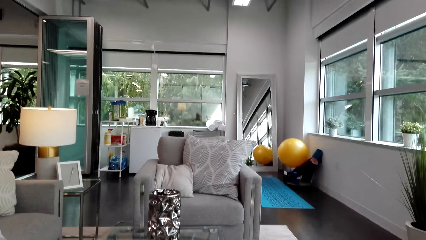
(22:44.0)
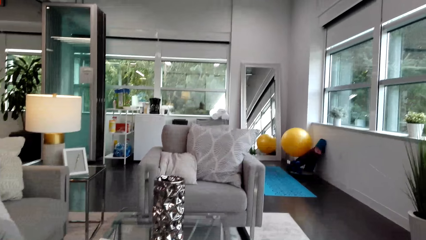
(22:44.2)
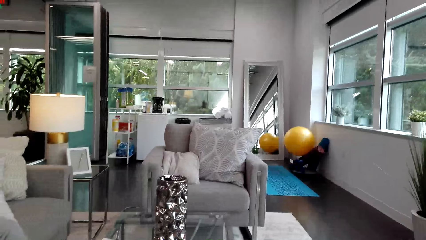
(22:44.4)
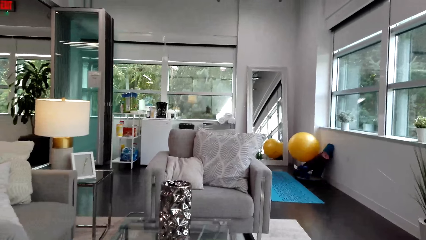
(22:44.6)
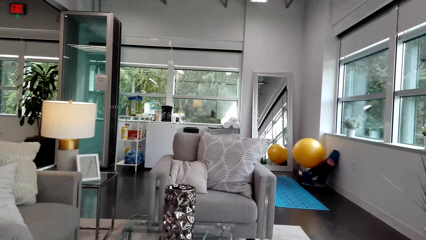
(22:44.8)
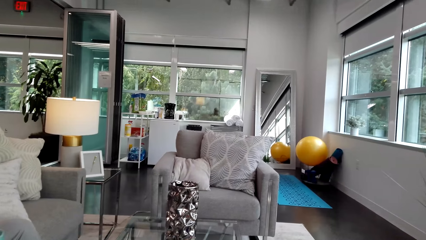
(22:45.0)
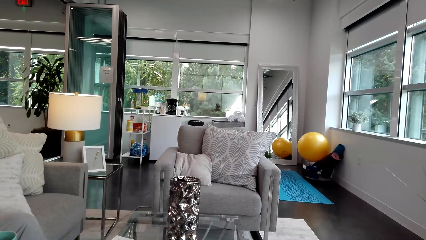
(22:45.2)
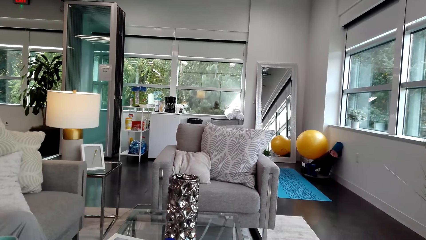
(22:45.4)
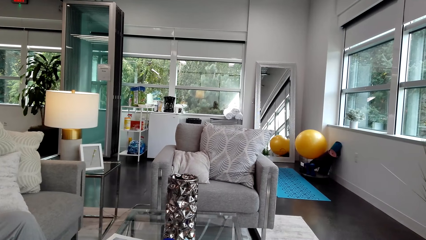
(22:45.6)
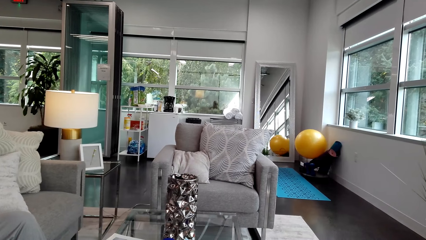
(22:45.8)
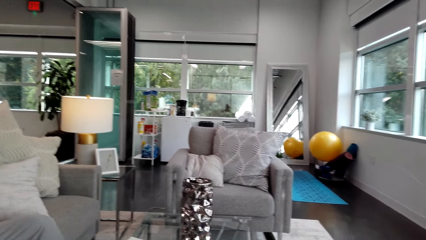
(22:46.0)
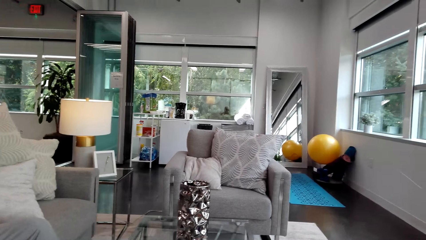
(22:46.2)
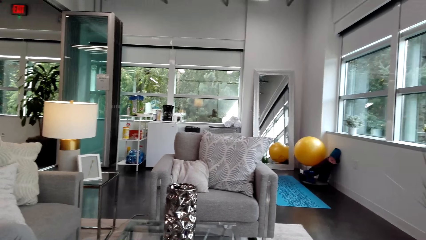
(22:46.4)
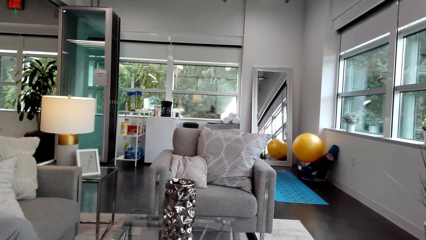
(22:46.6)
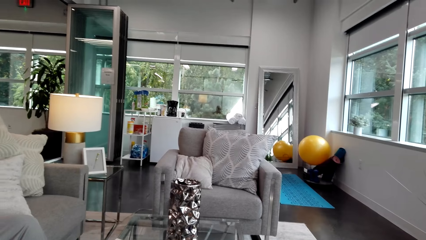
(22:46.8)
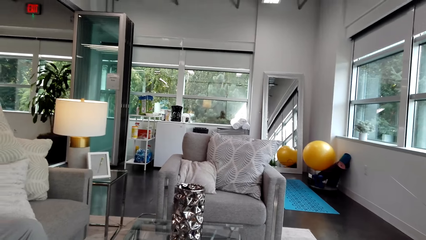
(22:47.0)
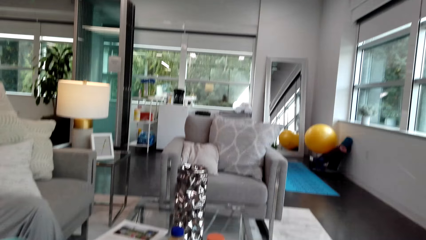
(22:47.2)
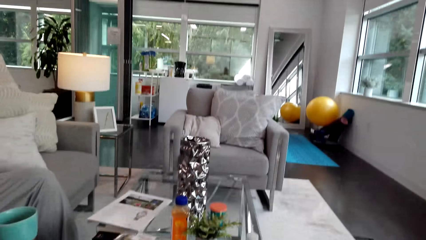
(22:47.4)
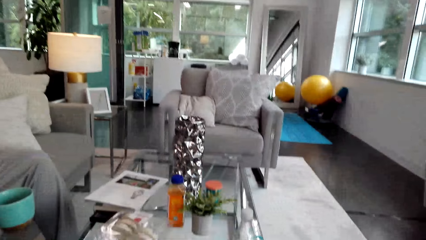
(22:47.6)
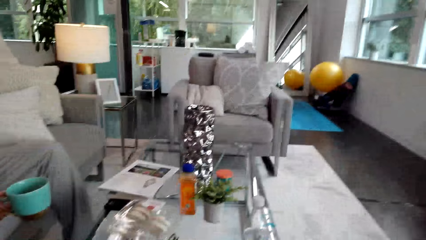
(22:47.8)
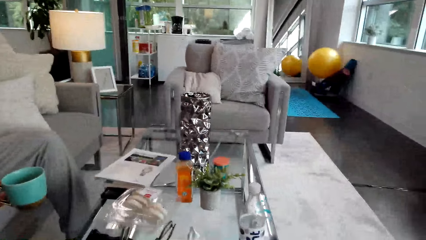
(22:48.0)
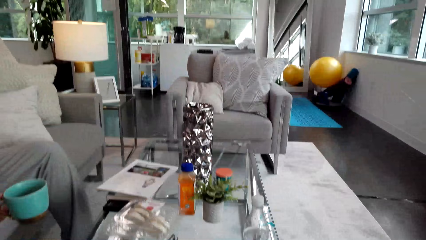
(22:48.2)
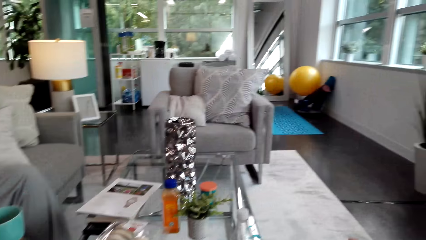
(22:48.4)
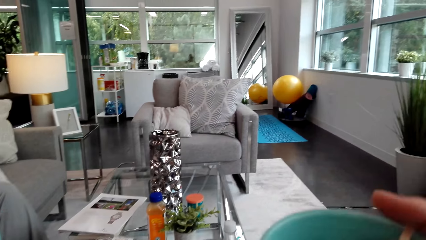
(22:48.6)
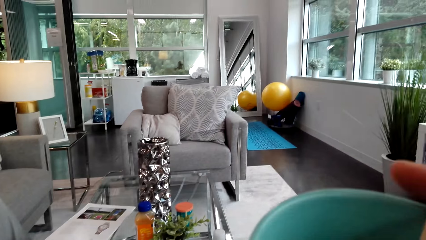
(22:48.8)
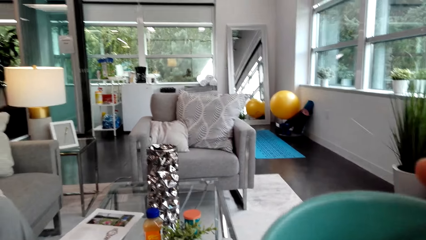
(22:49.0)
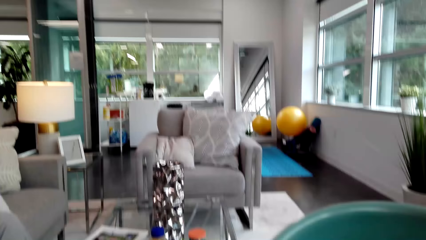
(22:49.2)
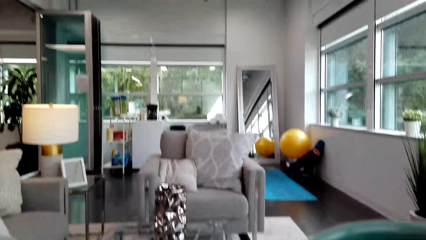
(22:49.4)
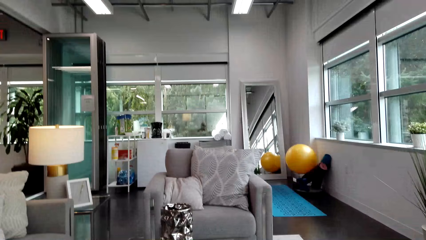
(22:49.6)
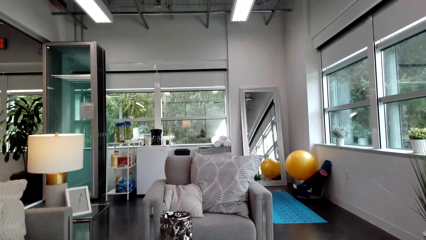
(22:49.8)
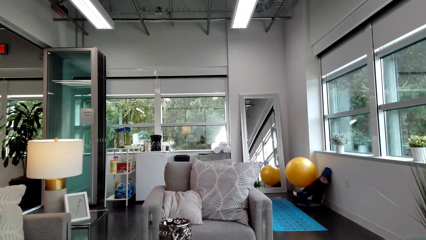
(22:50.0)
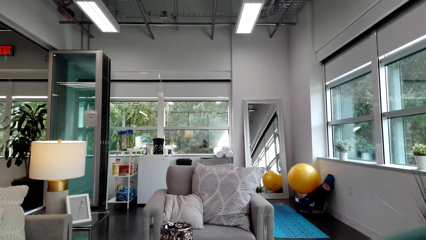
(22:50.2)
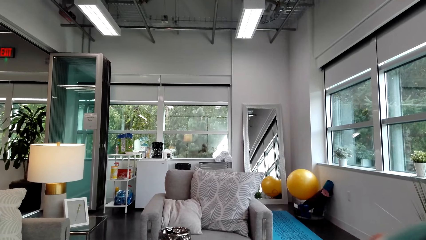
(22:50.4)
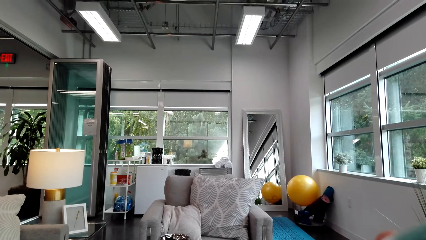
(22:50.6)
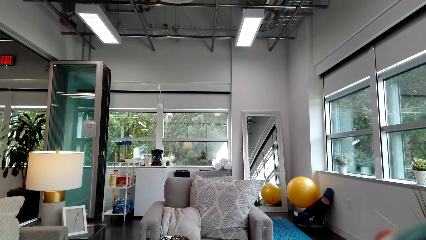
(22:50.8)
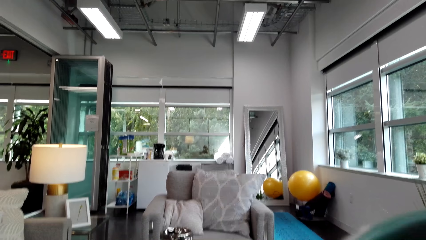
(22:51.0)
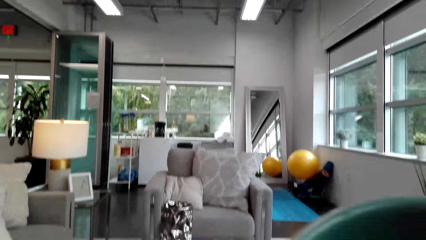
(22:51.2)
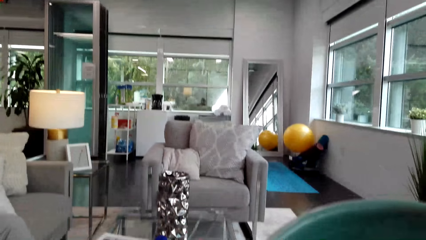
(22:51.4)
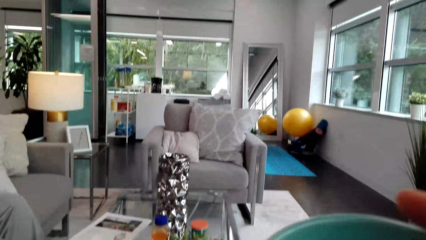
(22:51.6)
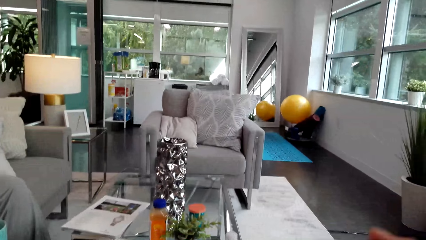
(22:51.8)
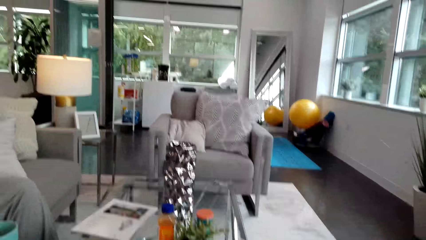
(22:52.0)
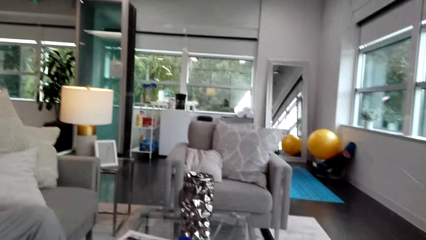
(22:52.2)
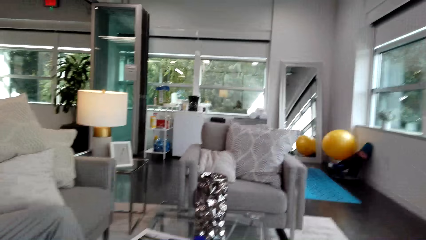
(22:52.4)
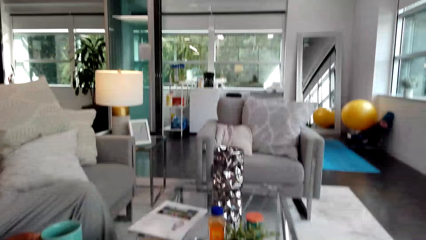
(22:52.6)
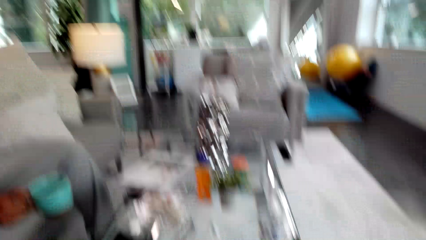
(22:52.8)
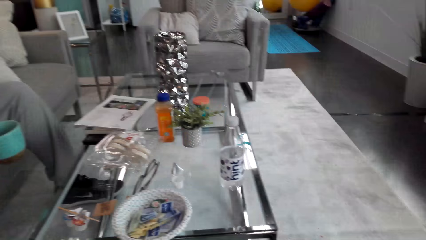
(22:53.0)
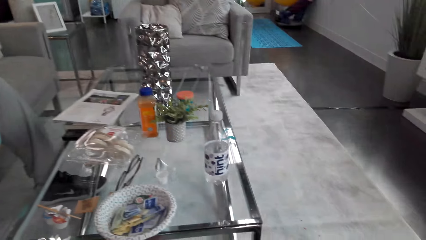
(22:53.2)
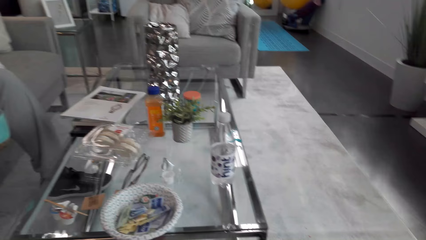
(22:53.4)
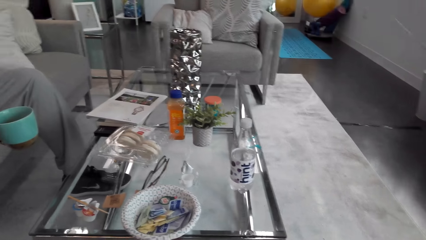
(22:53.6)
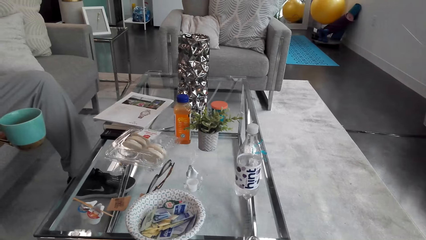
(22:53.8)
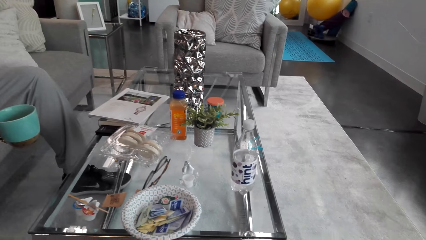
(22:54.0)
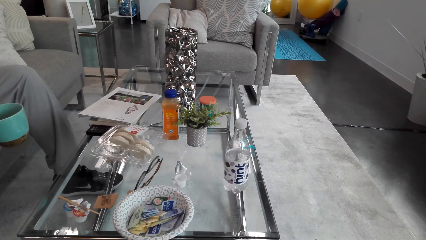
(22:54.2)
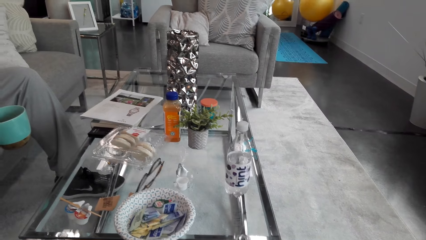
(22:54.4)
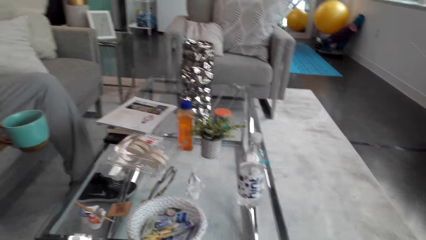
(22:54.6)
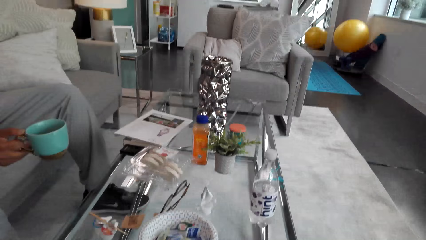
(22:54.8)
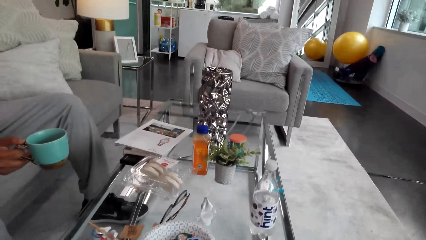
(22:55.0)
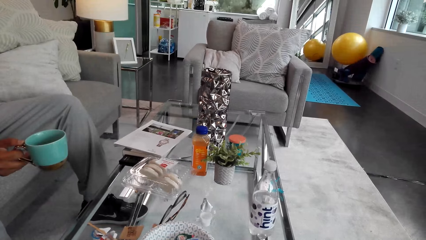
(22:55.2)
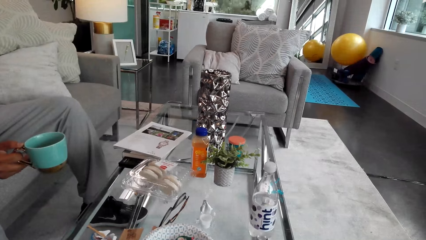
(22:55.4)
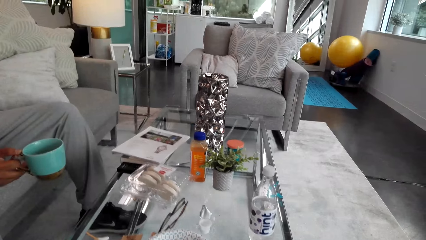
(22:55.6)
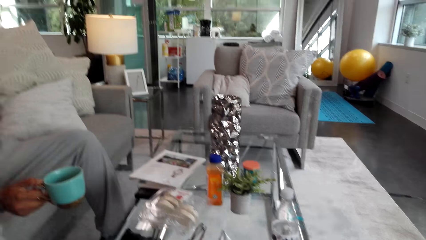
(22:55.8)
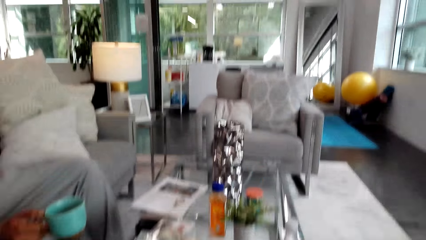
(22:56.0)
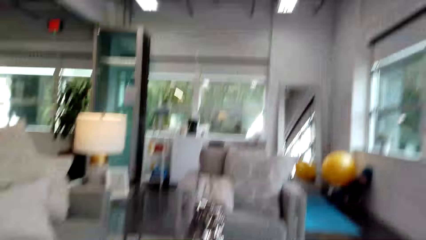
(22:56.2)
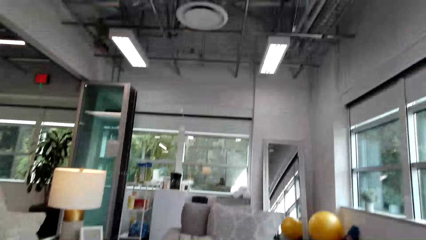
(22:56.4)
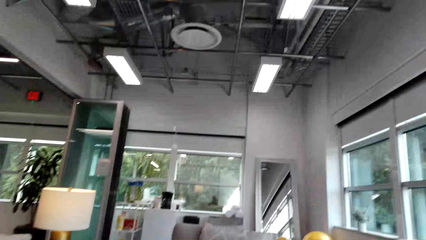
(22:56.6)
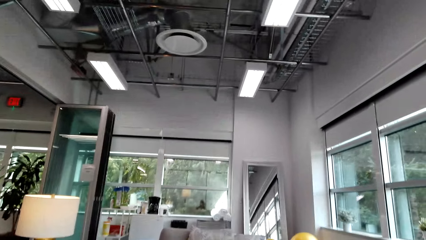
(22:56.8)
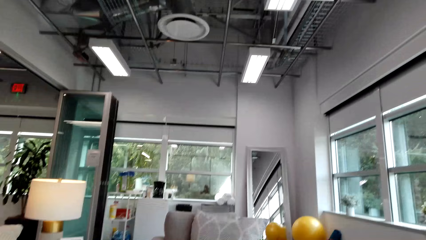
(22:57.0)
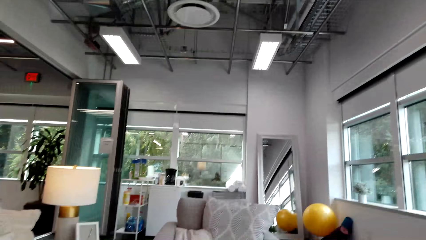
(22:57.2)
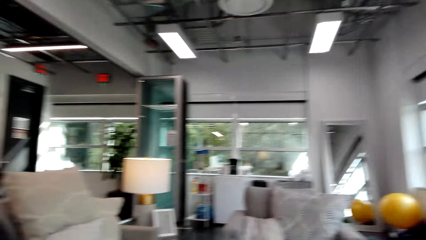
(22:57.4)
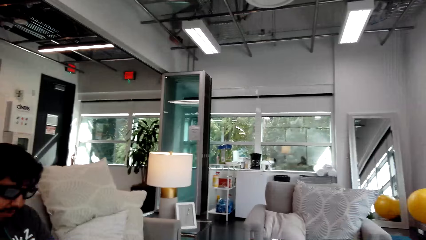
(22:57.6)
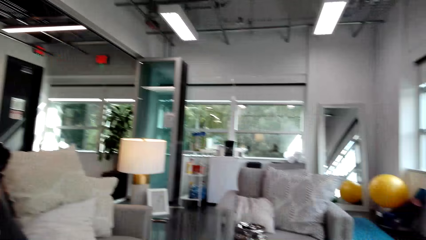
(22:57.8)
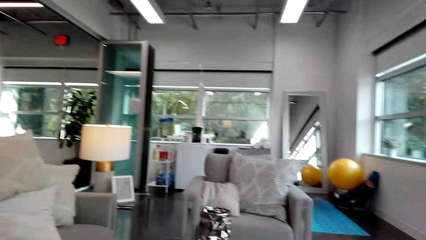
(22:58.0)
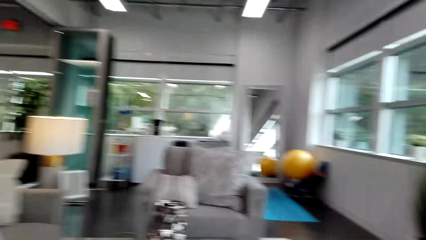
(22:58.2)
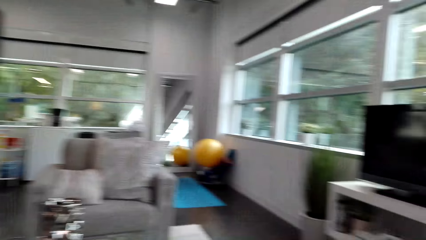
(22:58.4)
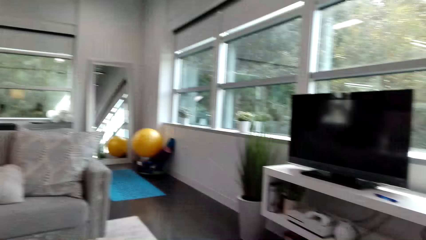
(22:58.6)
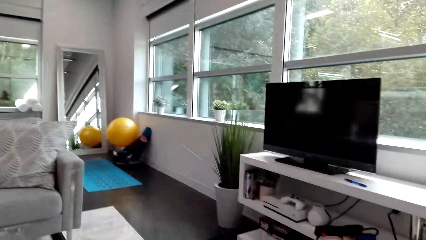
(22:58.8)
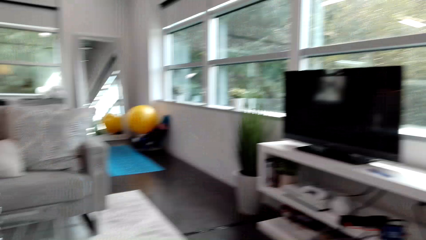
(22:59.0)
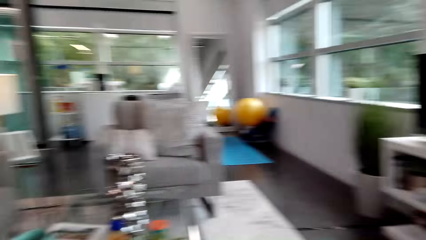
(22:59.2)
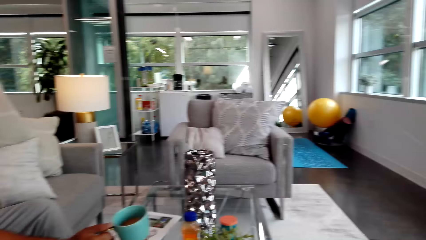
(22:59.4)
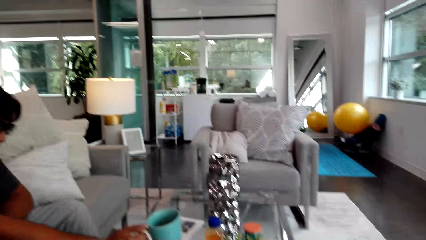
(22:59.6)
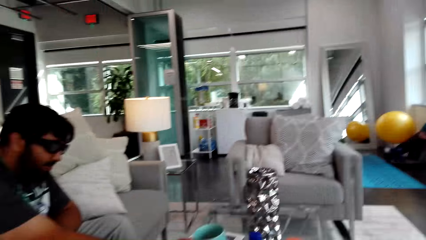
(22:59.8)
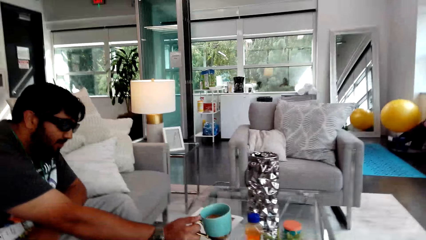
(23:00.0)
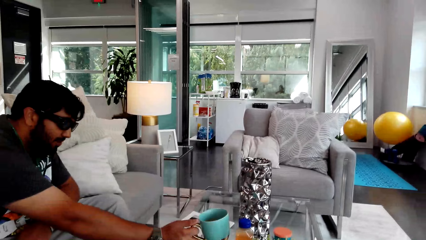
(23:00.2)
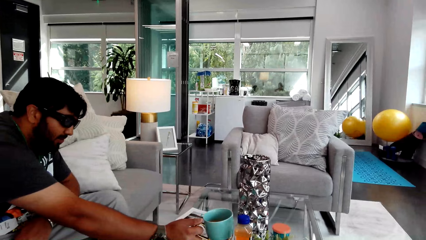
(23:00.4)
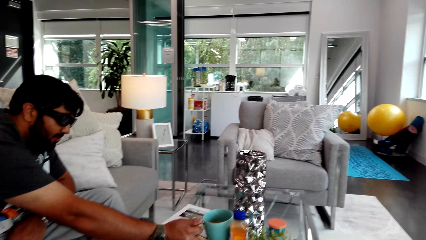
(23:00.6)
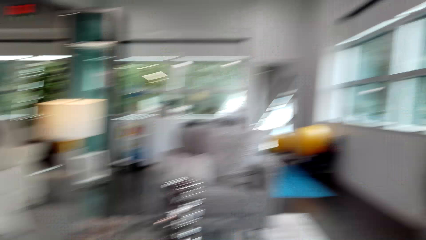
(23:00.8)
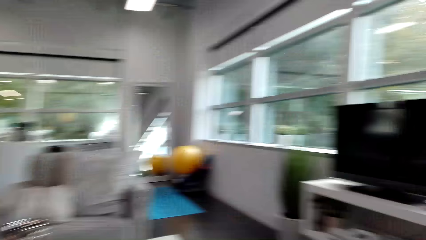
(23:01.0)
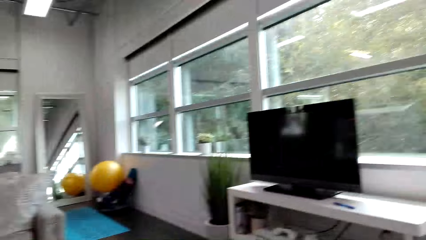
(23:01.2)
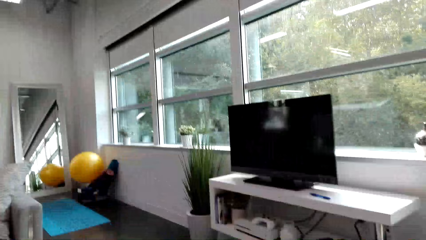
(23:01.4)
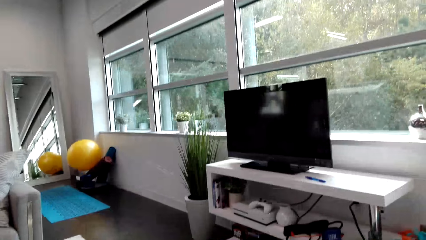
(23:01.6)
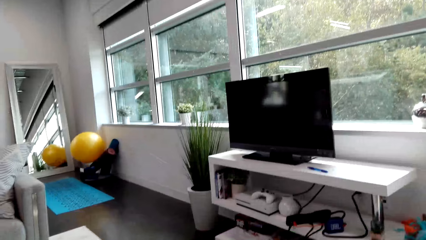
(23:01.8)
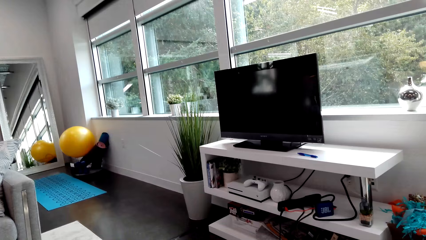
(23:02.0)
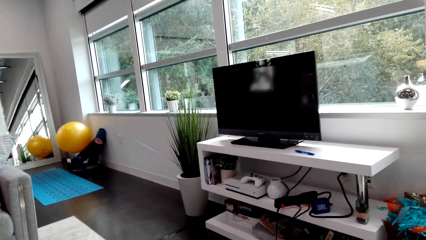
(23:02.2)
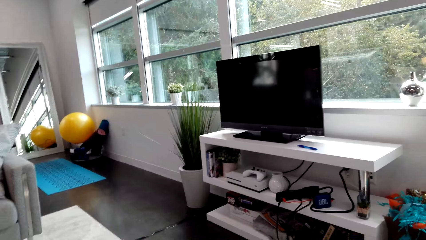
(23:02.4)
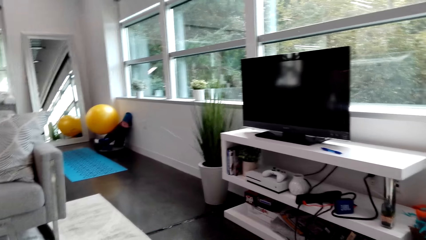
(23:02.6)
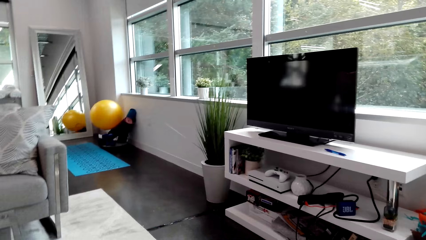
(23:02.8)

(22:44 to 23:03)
A man talks to another man. The camera wearer looks around. The first man holds a cup of splendor tea with his right hand. The other man talks to the first man. He talks to the first man again. The camera wearer drinks a cup of coffee. They look around repeatedly. The first man talks to the camera wearer. The first man puts the cup on the table with his right hand. The camera wearer talks to the first man. They look around.
